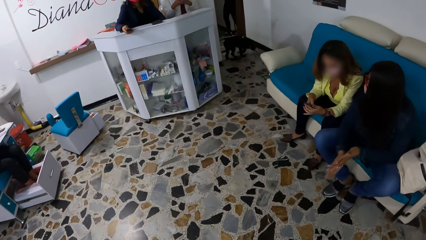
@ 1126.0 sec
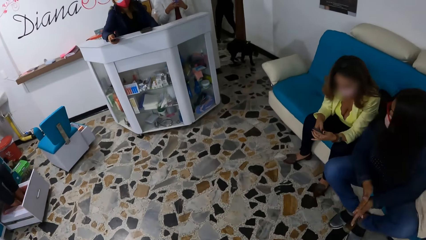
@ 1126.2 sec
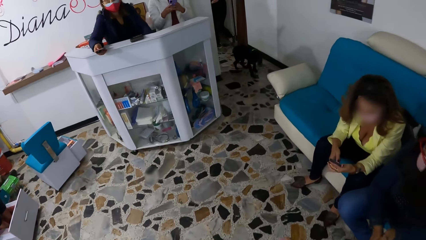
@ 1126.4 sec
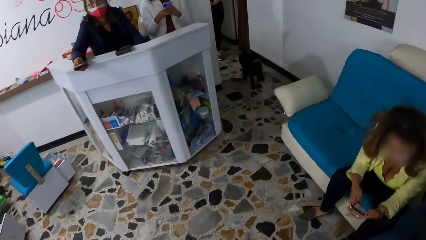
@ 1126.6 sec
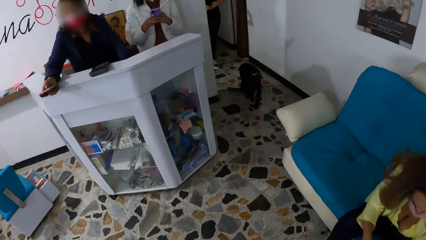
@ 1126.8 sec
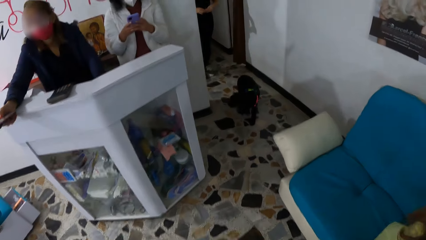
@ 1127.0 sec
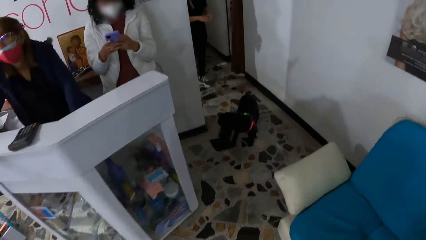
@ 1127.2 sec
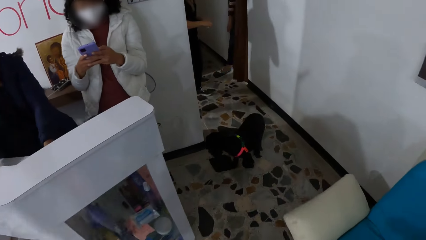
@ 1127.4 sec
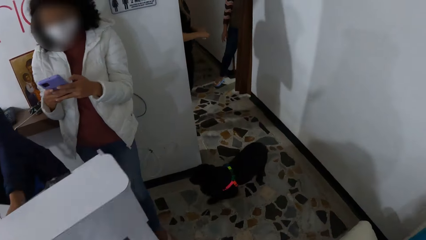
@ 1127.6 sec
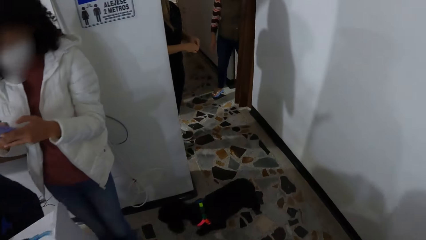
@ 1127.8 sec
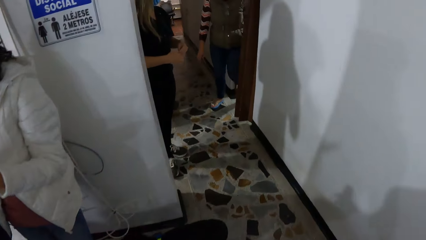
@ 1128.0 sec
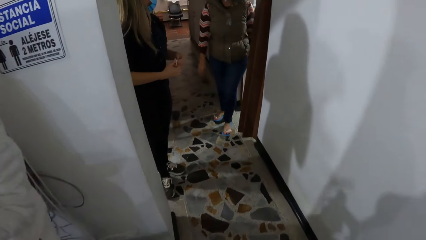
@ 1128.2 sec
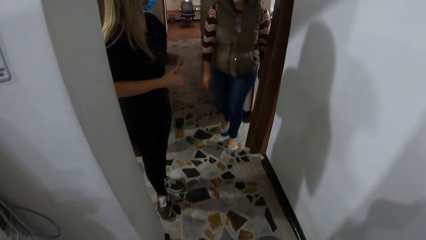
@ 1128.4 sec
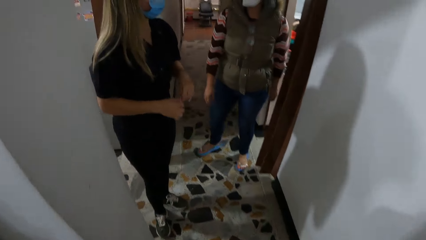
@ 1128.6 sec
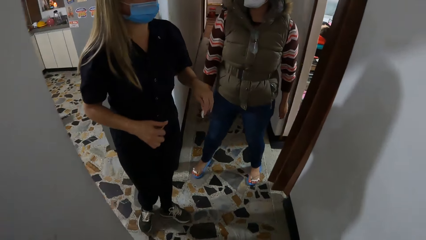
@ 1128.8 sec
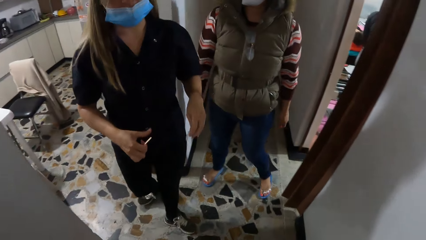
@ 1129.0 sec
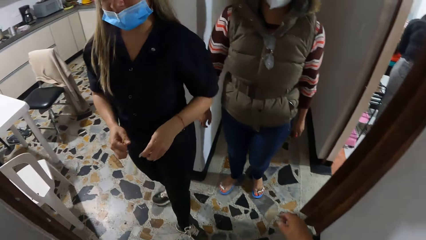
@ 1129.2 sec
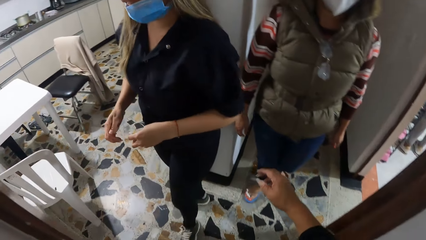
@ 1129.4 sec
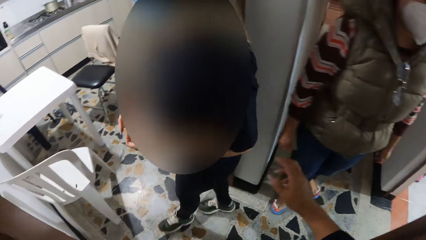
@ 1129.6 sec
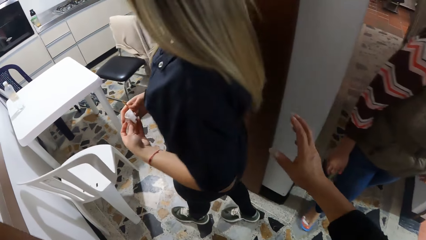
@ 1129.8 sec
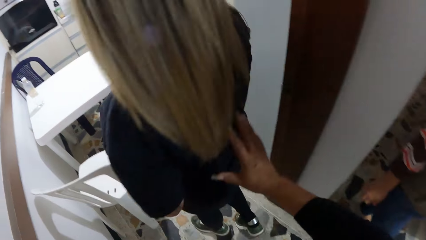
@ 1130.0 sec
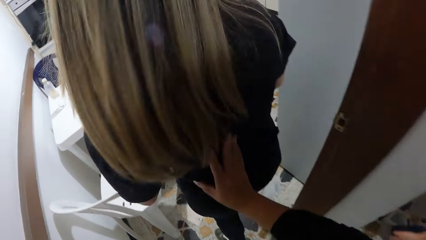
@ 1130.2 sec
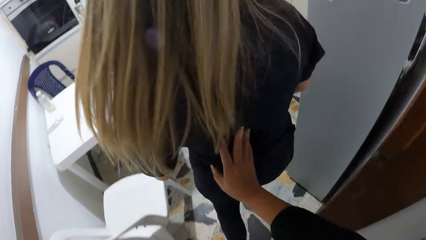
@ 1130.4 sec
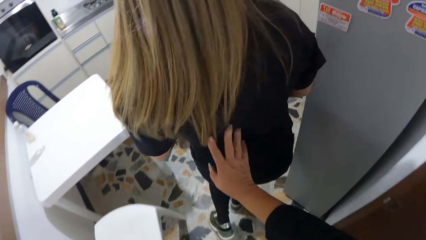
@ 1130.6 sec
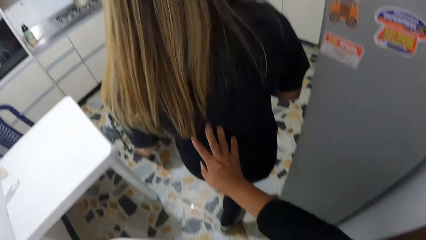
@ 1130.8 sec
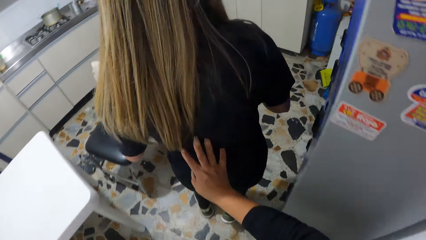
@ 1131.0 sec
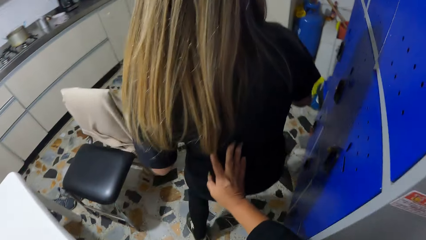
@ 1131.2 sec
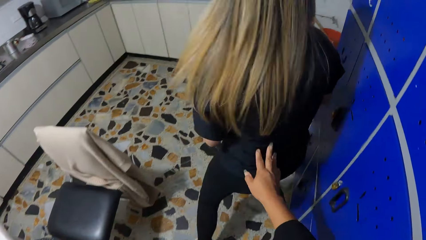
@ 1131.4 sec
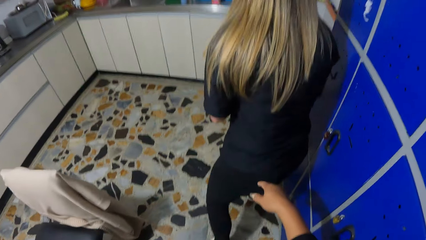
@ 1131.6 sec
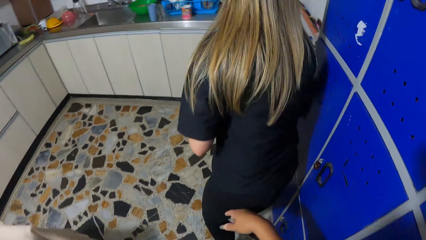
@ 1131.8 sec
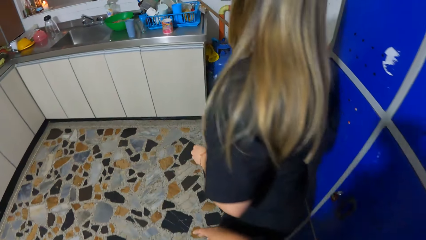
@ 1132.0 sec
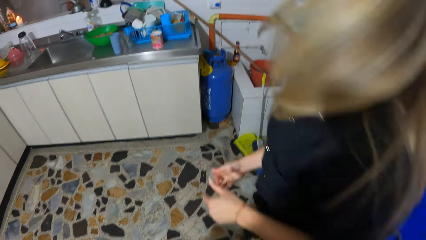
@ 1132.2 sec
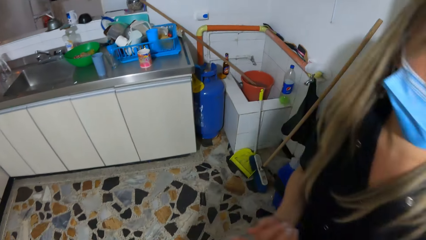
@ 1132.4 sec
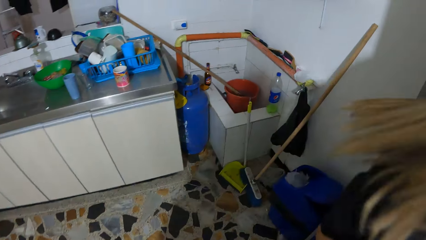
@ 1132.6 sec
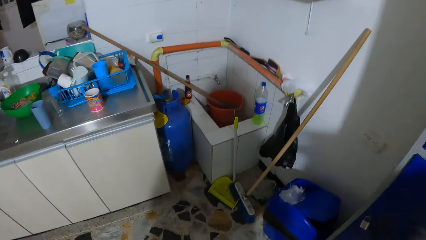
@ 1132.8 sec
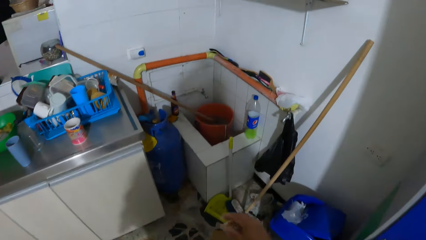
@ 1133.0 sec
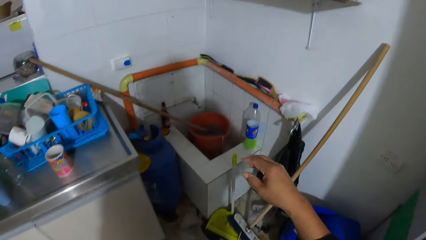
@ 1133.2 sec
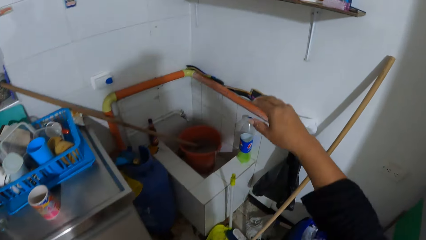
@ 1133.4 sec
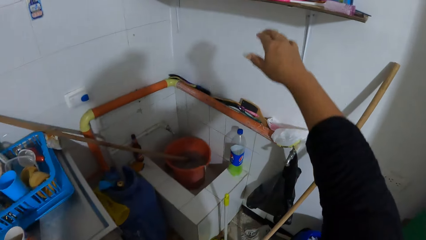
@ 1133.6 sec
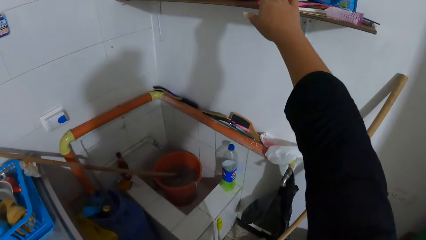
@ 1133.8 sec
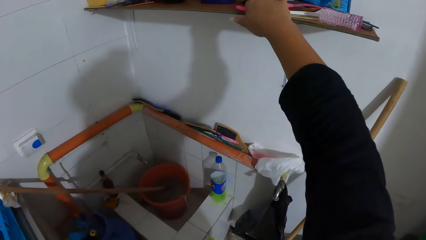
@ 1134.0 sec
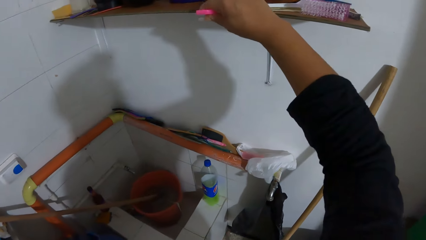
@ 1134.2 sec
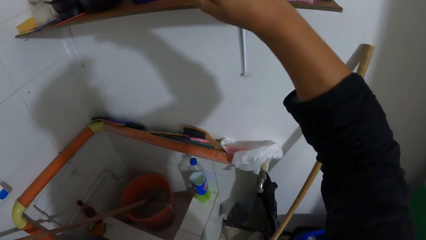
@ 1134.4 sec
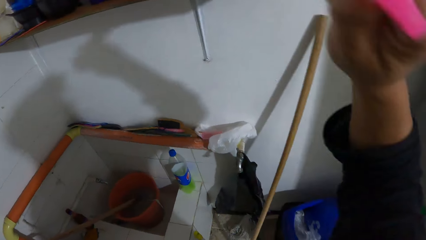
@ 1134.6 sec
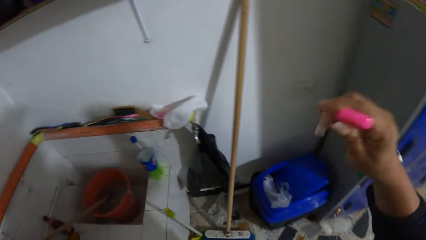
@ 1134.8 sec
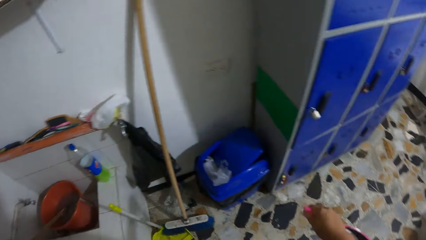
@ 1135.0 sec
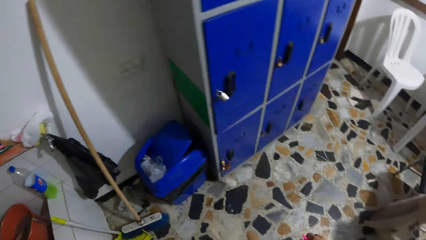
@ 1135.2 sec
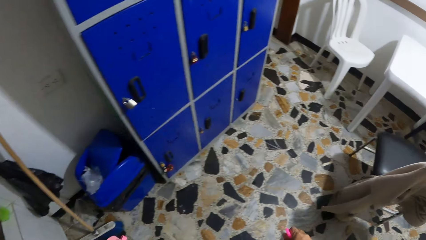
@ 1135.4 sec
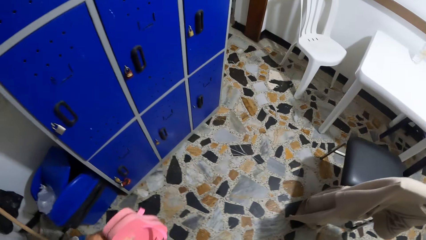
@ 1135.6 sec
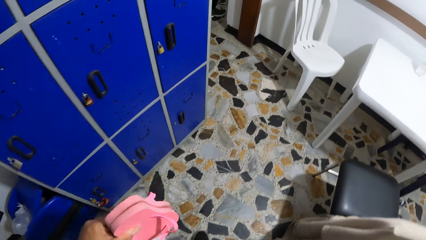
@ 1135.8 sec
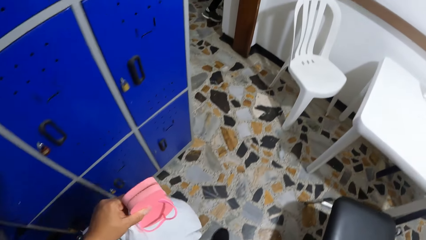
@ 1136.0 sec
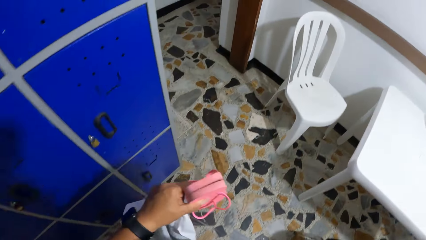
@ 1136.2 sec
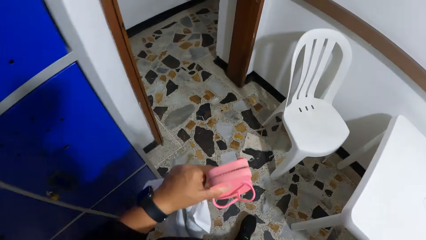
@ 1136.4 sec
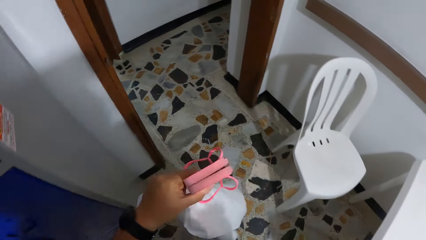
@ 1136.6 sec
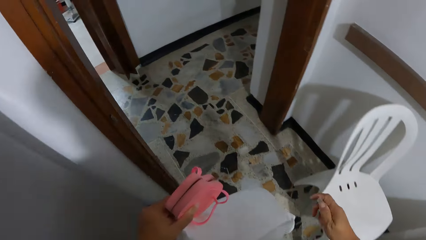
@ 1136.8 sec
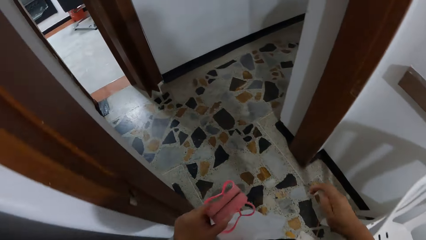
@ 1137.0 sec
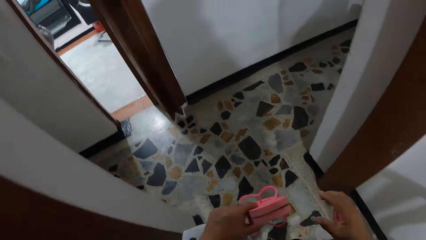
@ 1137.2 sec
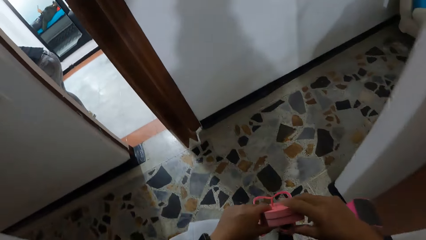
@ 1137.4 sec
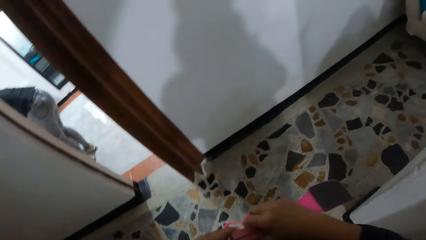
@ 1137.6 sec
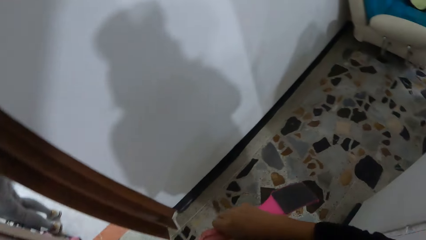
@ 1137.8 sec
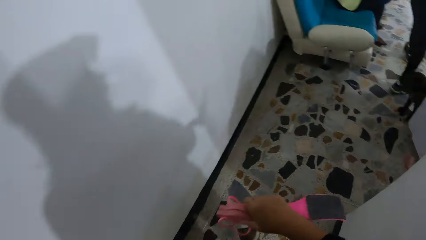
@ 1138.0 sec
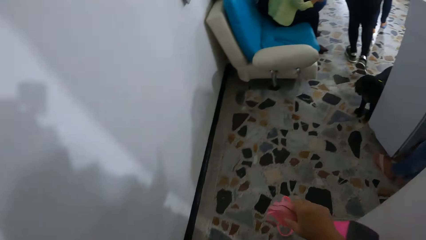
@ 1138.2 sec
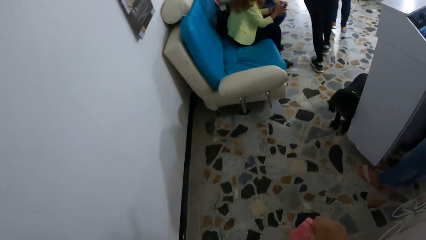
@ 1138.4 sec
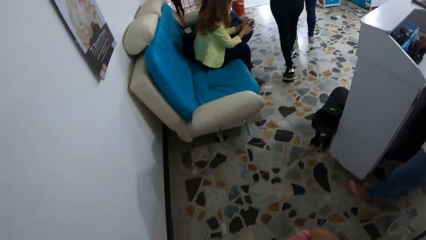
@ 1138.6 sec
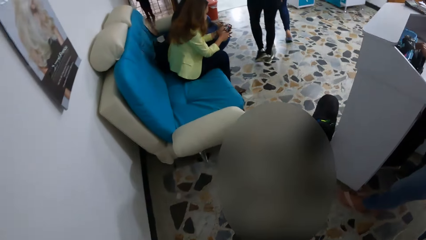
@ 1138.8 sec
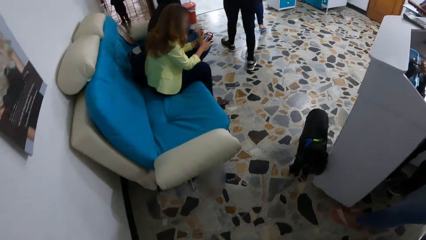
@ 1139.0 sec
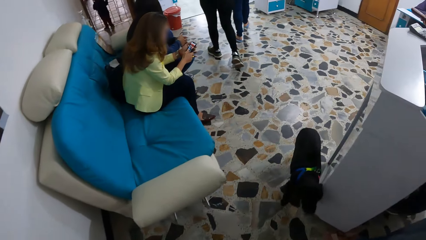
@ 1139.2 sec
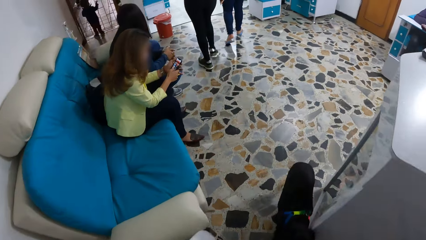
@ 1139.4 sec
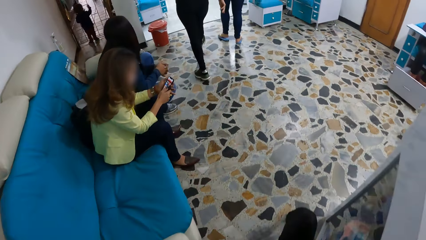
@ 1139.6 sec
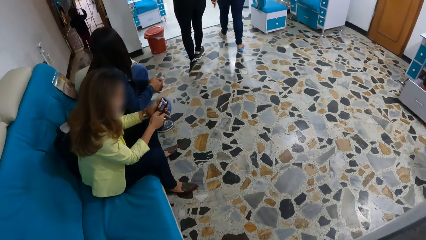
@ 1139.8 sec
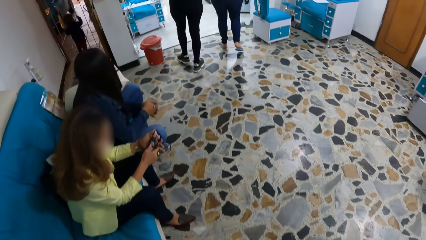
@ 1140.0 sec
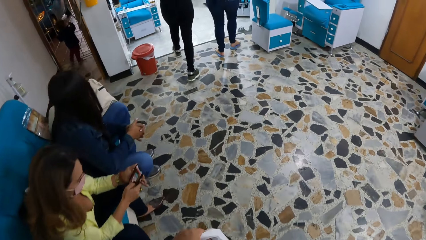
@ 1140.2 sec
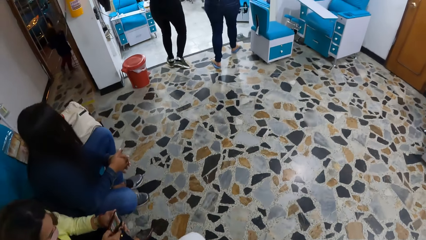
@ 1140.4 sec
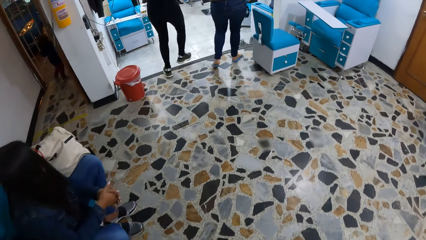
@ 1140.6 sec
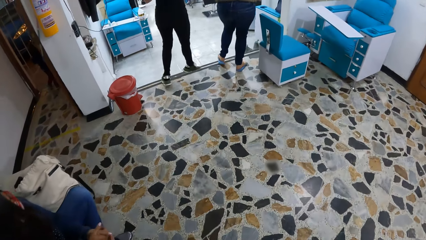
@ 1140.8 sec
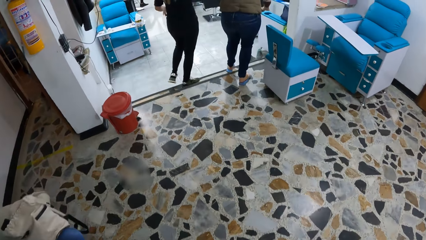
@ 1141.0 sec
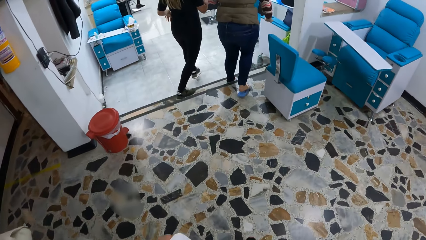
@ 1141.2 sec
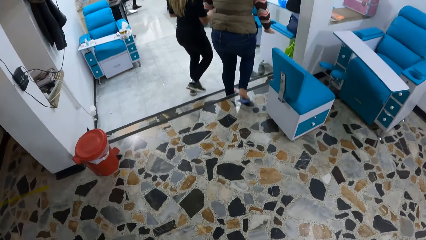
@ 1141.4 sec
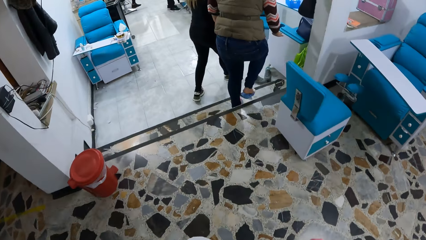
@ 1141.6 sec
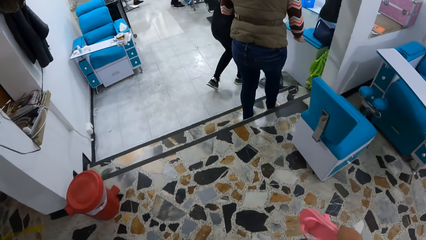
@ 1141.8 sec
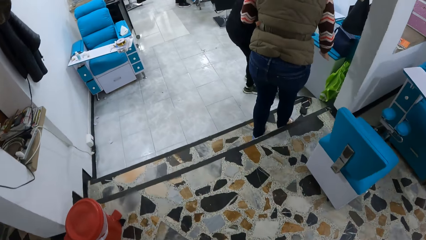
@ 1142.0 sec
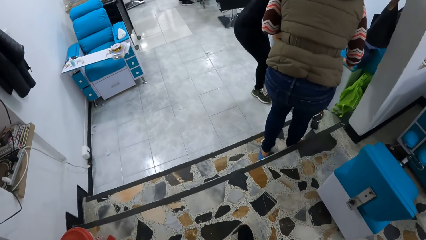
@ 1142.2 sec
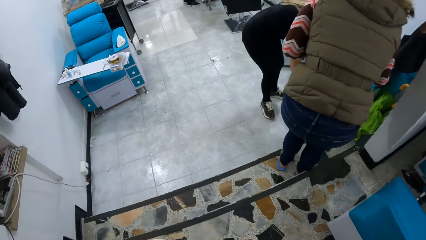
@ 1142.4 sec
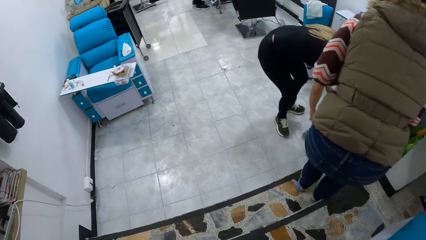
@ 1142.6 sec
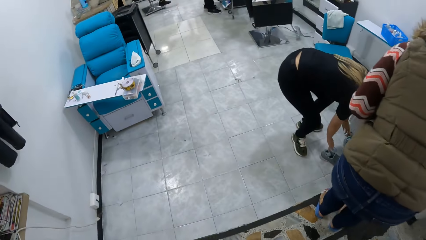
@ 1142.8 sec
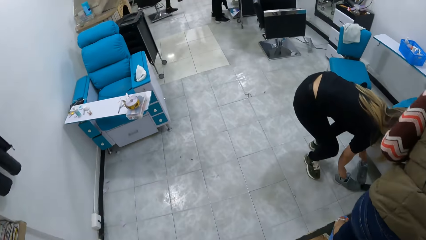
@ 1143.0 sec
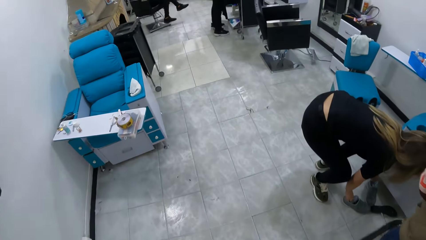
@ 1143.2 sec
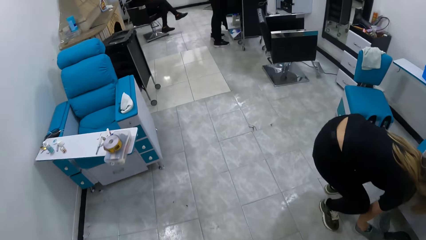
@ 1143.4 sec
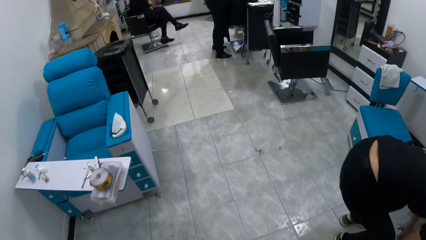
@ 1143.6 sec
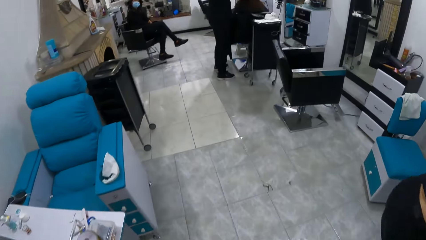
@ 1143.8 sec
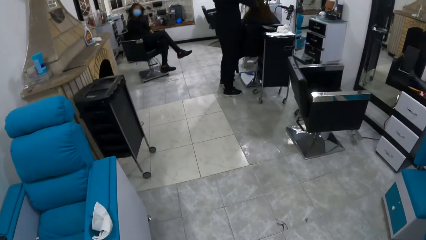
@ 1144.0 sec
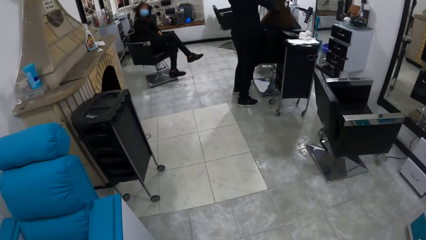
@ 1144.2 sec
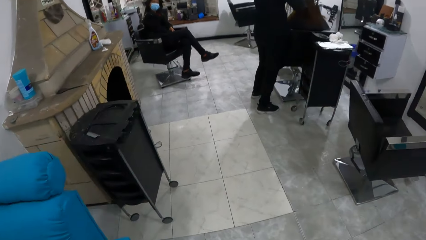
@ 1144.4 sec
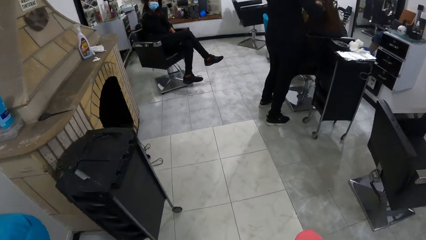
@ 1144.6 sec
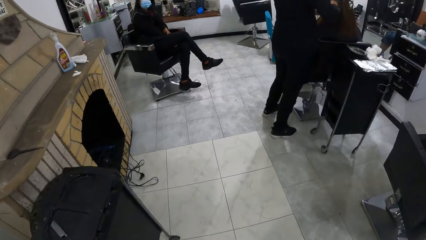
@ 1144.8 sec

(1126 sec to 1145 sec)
The camera wearer leaves the salon. She places her right hand on the back of a woman. She walks around. She enters a kitchen. She pushes the woman. The woman walks around. The camera wearer walks around. She picks up a foot file from a wall rack. She leaves the kitchen. She holds the pair of flip flops with both hands. She enters the salon. She walks past a dog. She walks past two other women. She walks past two more women.
